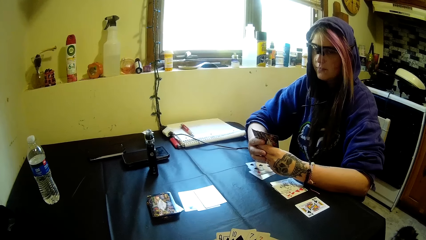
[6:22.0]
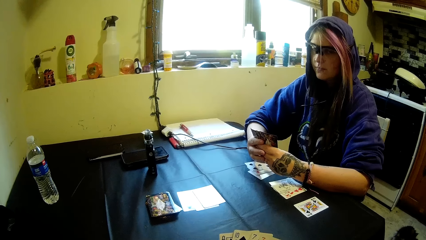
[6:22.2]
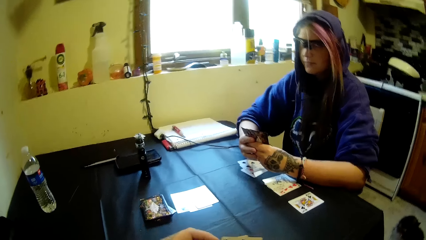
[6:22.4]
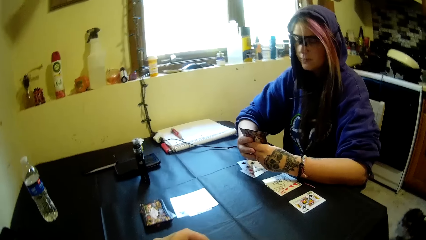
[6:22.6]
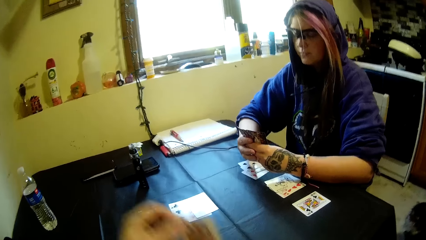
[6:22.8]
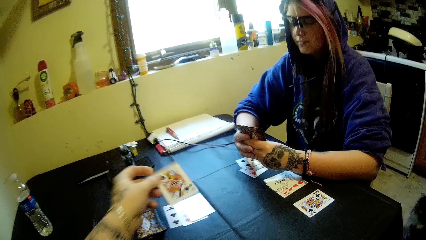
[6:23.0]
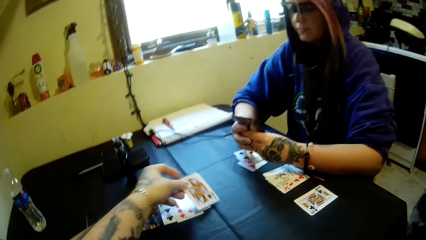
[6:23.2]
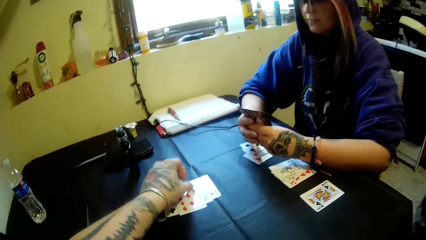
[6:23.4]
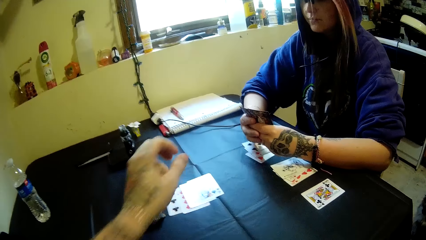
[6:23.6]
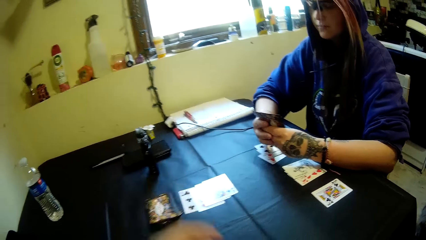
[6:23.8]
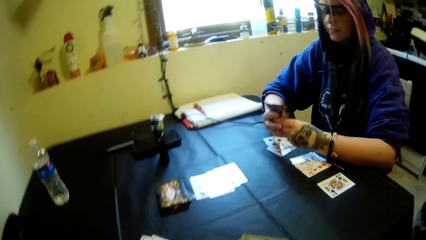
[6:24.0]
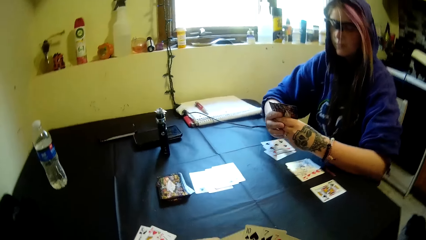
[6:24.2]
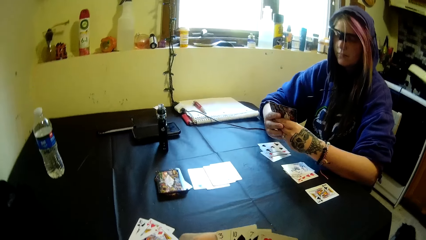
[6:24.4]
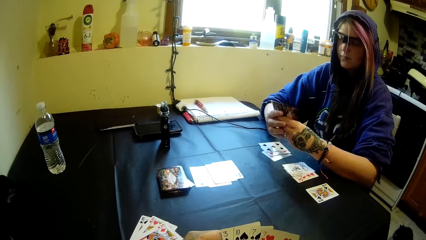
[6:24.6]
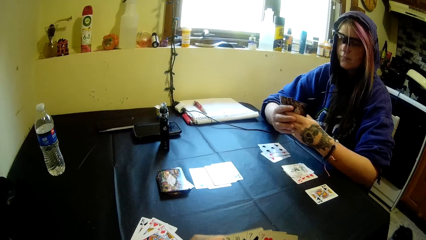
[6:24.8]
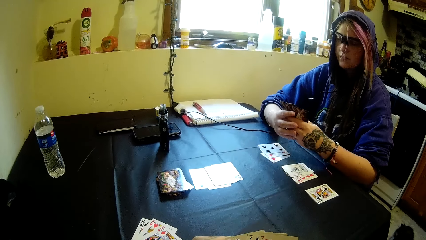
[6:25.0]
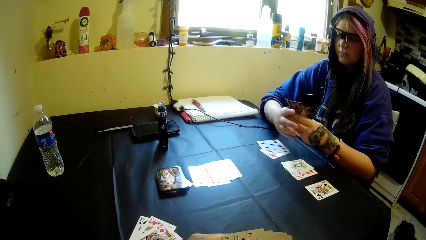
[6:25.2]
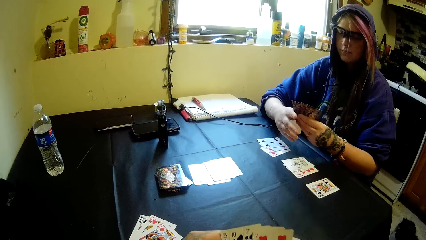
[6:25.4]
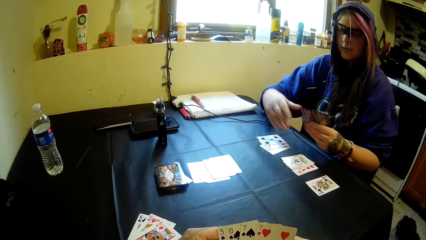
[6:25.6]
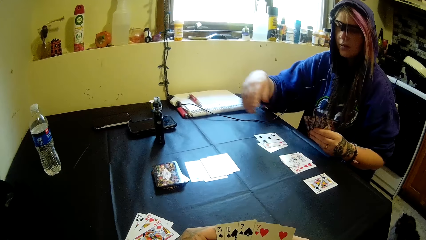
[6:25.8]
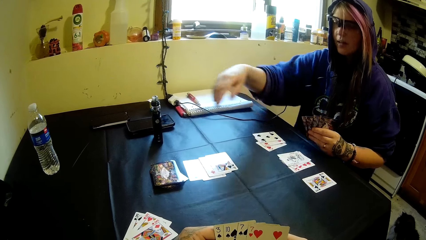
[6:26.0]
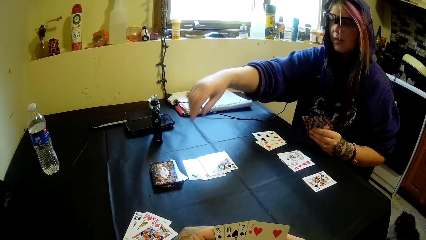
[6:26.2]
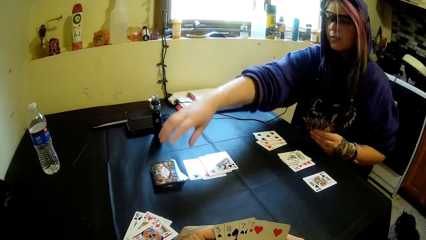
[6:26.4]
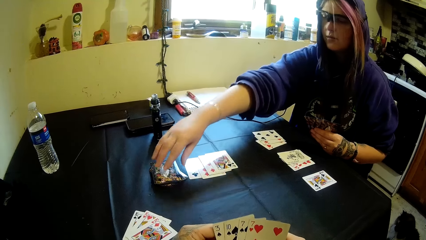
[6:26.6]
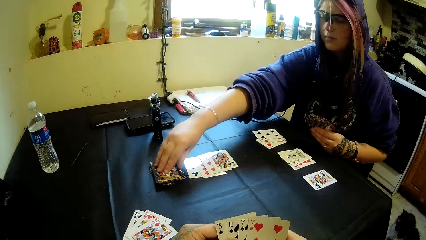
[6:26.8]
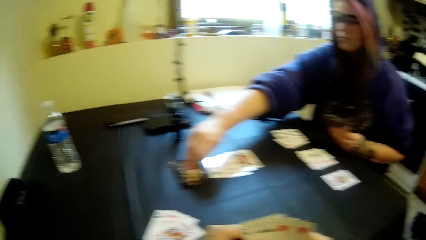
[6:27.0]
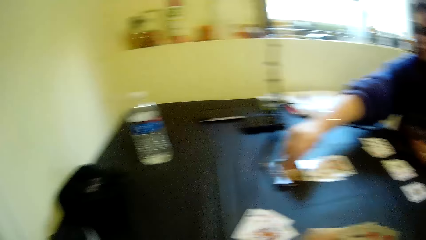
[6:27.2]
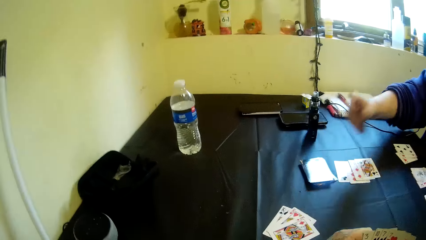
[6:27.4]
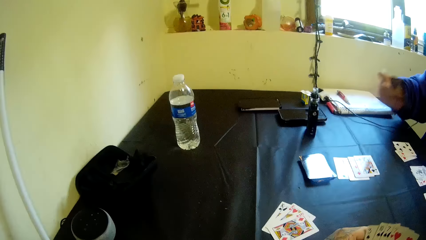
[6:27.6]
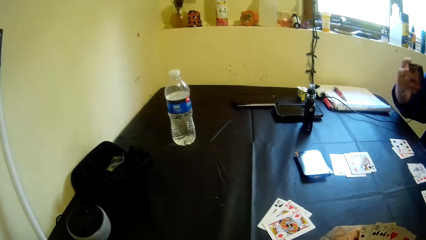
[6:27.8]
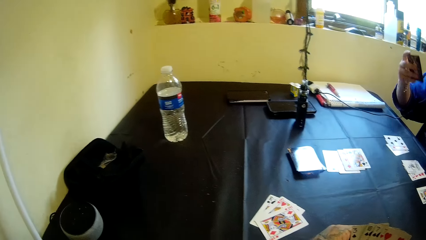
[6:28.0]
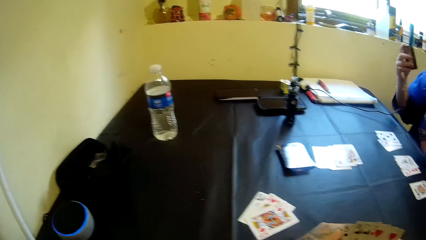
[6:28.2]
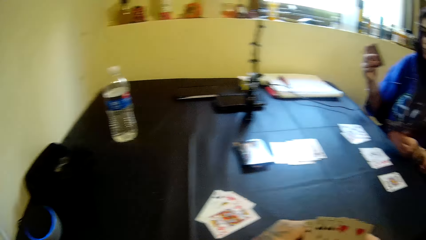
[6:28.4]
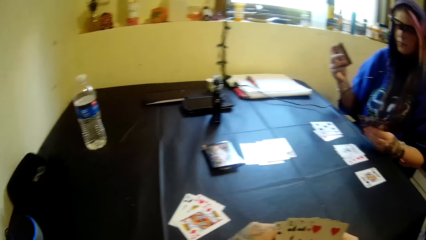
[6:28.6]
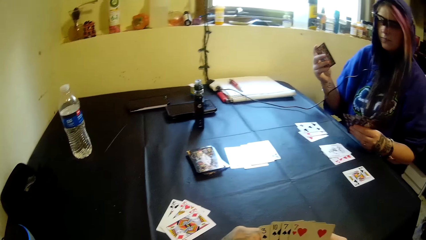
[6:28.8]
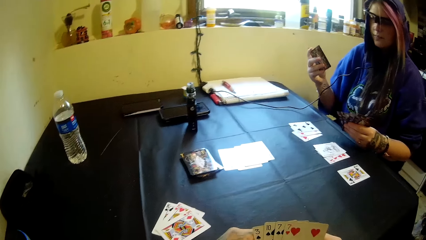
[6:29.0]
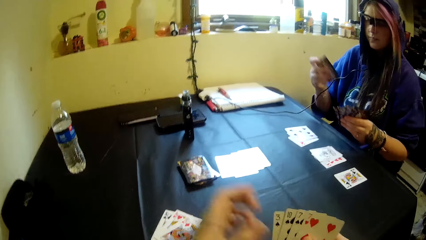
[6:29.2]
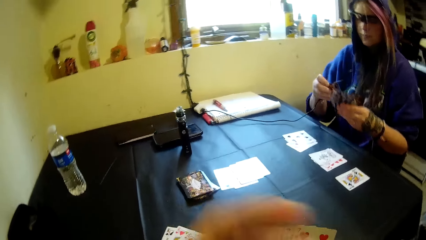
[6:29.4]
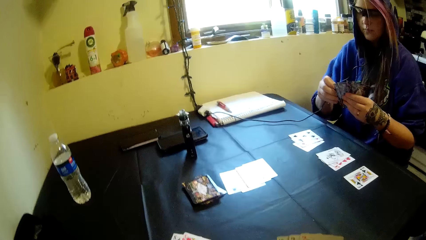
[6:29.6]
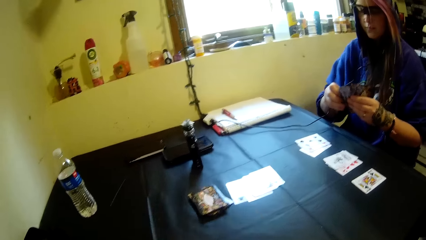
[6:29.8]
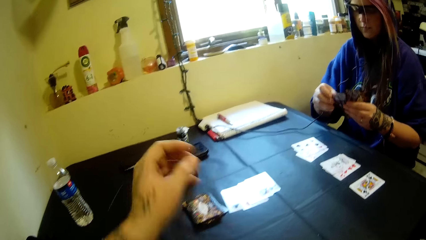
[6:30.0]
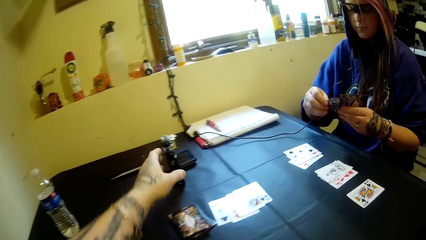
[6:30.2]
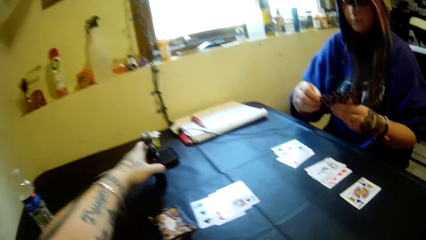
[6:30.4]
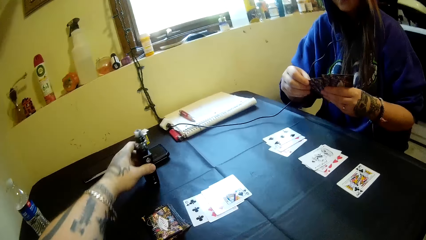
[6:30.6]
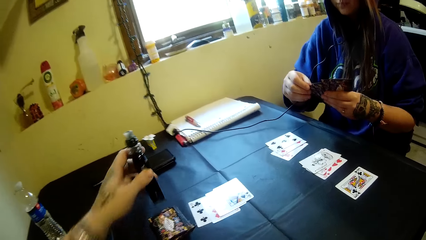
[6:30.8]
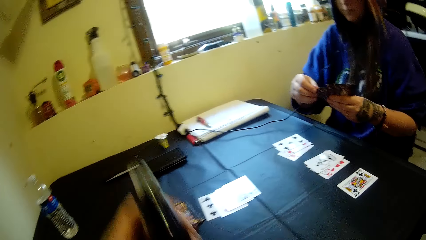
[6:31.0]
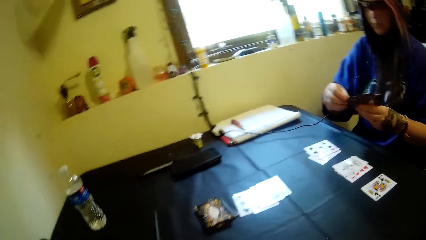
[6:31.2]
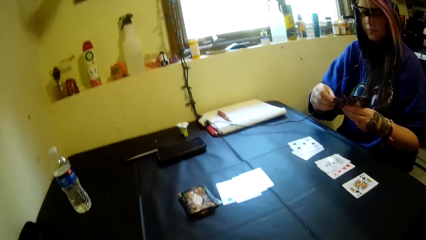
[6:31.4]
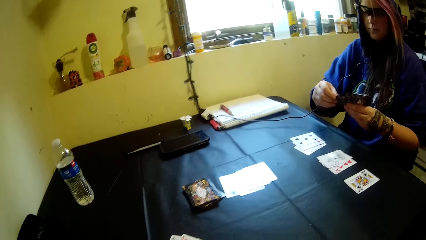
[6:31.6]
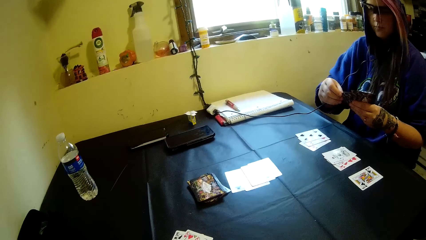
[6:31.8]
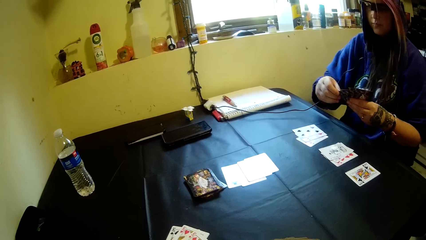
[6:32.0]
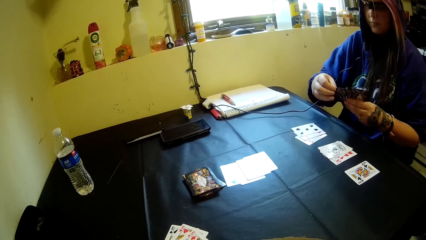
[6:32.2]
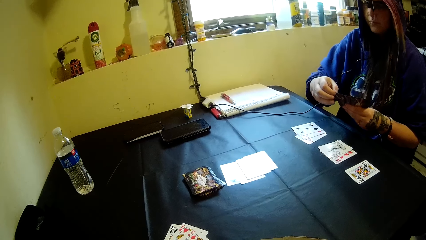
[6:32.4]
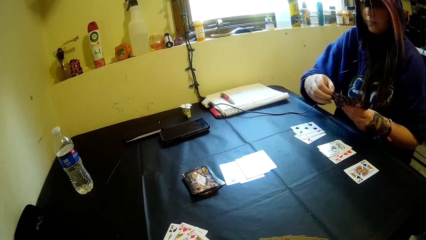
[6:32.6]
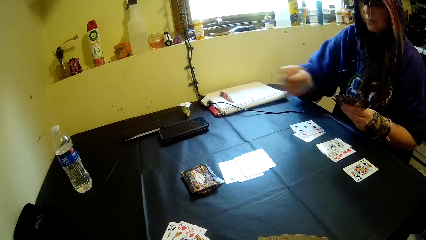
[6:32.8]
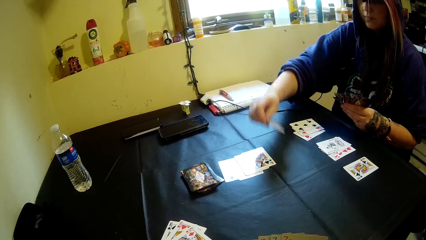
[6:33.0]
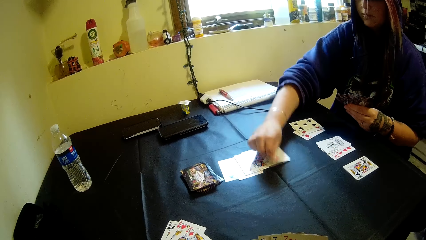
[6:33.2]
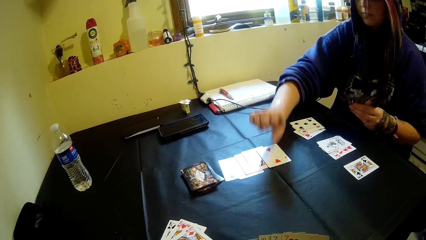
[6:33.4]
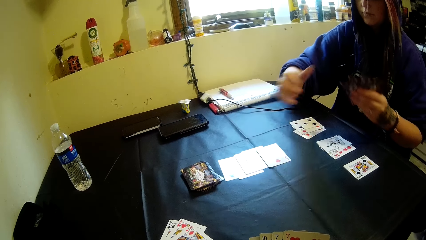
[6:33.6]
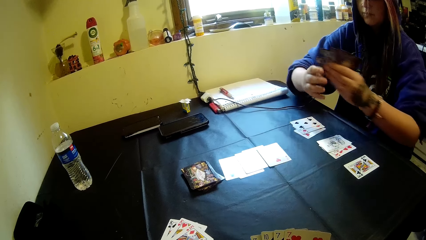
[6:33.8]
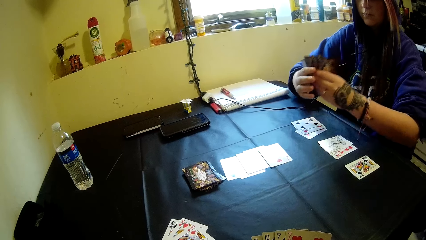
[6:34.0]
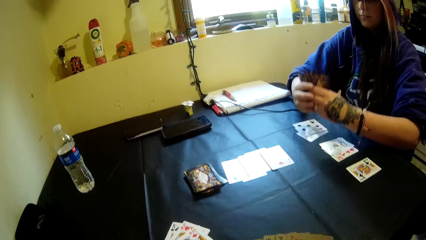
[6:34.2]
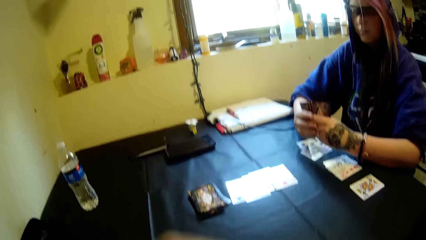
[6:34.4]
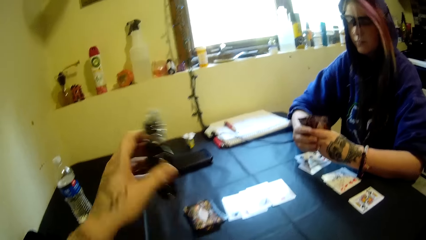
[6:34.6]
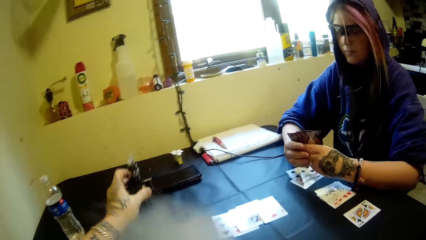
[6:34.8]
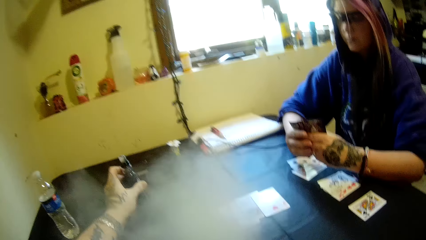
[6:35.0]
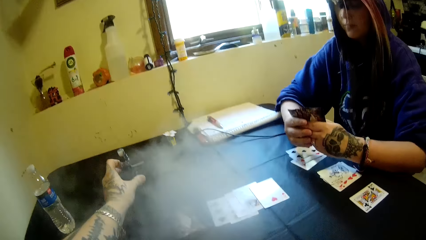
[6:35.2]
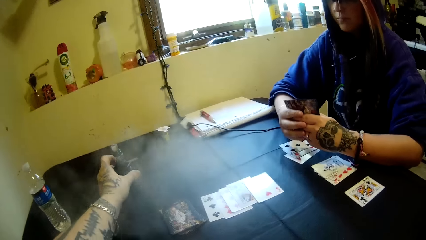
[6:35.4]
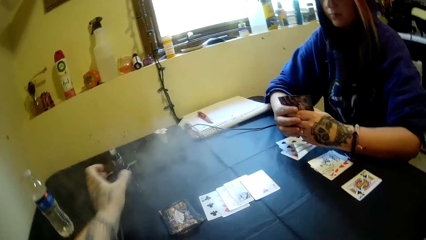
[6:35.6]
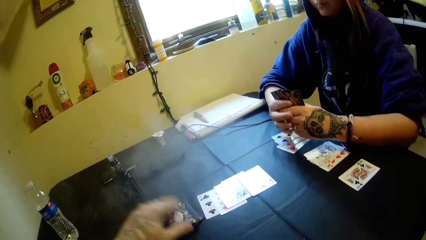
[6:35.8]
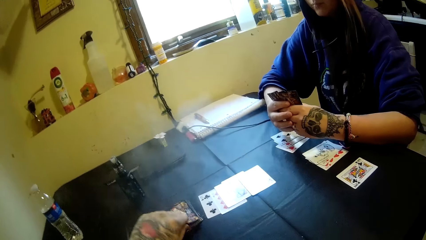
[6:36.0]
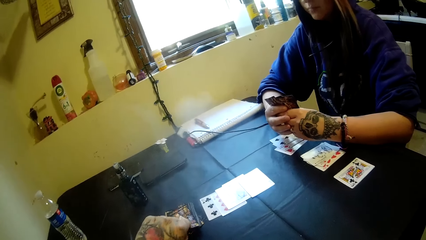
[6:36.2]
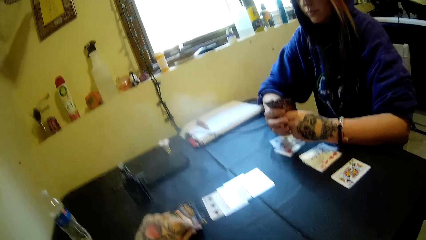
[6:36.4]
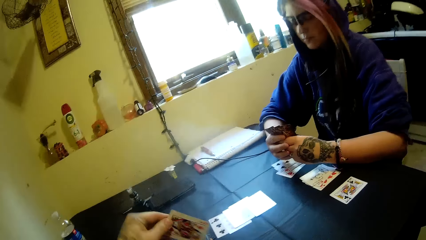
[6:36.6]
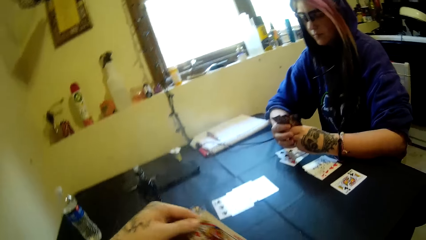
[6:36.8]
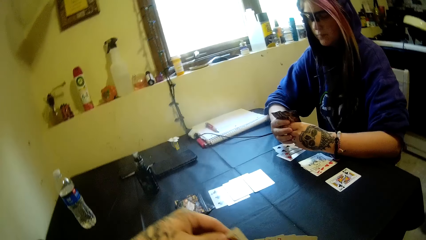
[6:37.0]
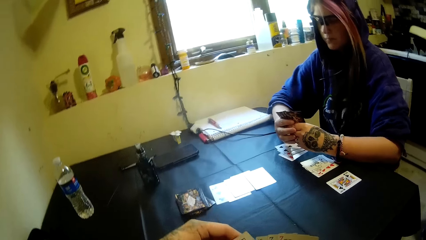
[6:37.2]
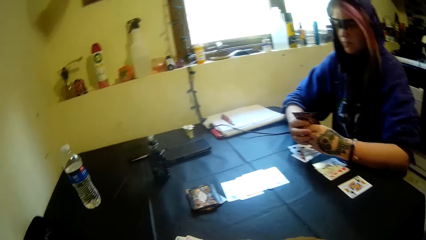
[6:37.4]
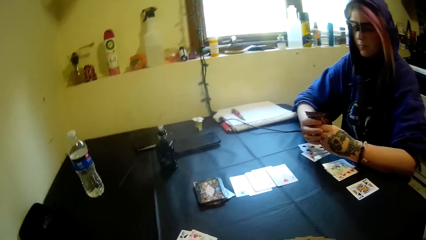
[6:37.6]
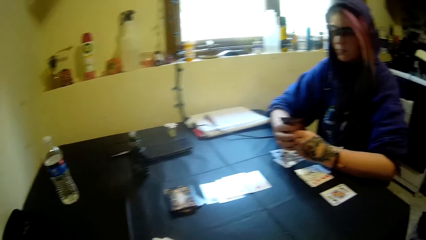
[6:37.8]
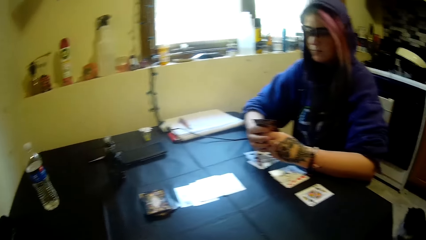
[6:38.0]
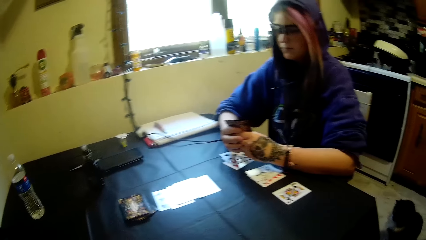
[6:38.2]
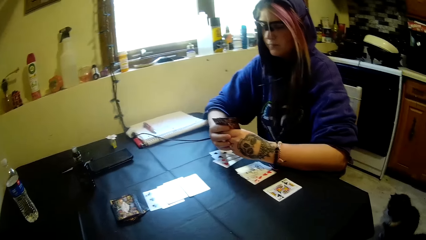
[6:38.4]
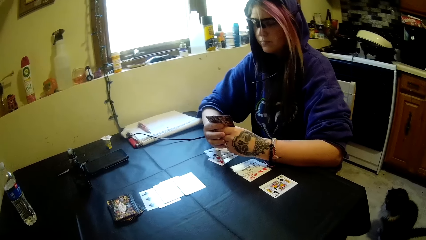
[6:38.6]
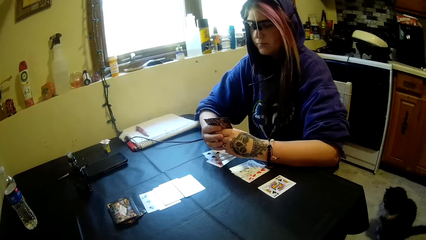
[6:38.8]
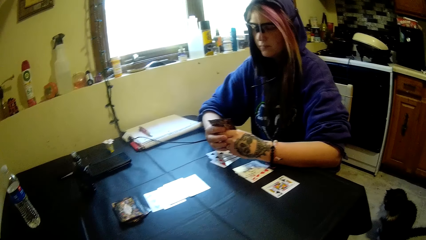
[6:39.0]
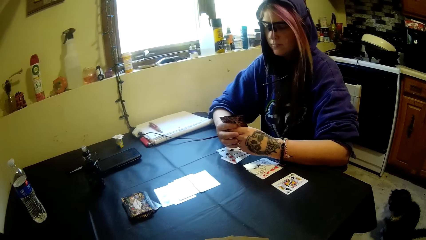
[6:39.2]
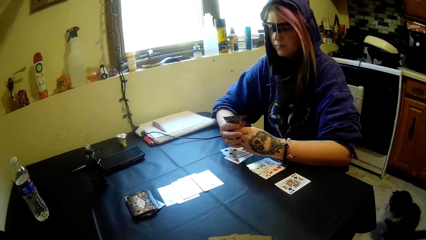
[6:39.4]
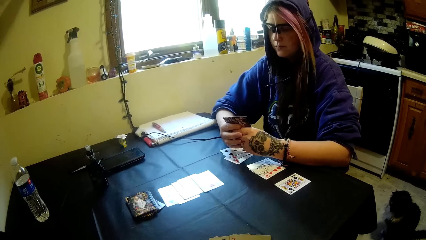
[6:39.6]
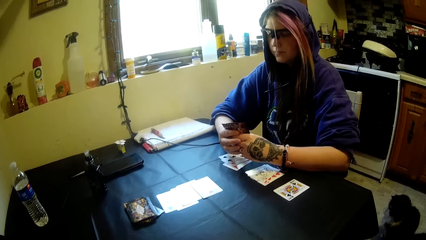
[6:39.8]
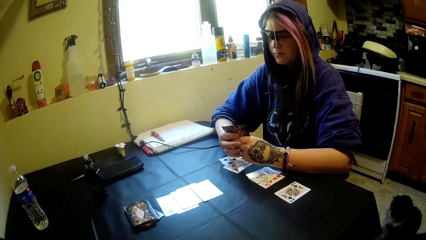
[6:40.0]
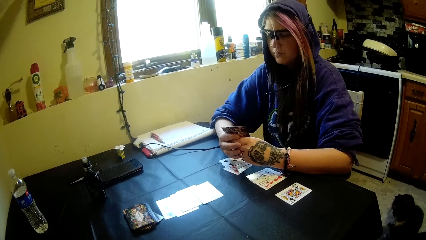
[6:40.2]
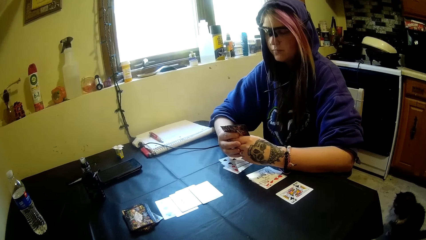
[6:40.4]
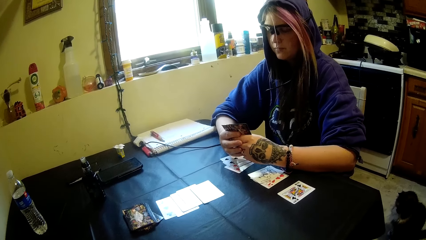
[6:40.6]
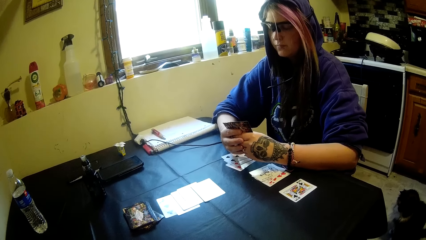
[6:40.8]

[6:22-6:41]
The camera wearer drops a card on the table. They play the cards. A woman picks a card from the table. The camera wearer picks the electric cigarette from the table. They hold the vaping. The woman drops a card on the table. The camera wearer drops the electric cigarette on the table. The woman holds the playing cards. The camera wearer picks a card from the table.
